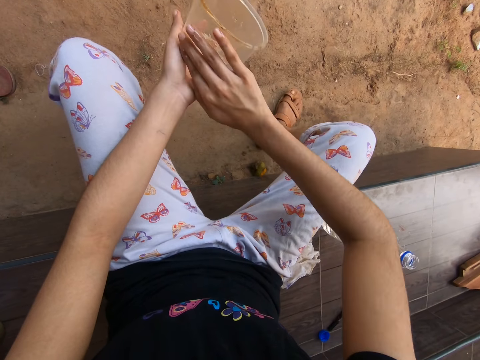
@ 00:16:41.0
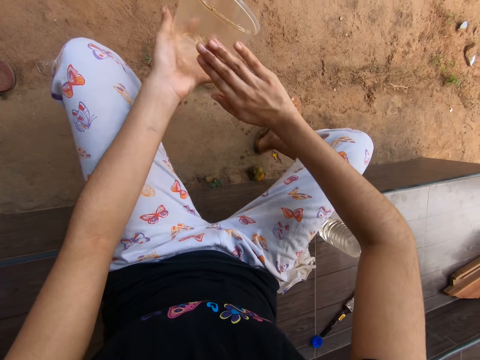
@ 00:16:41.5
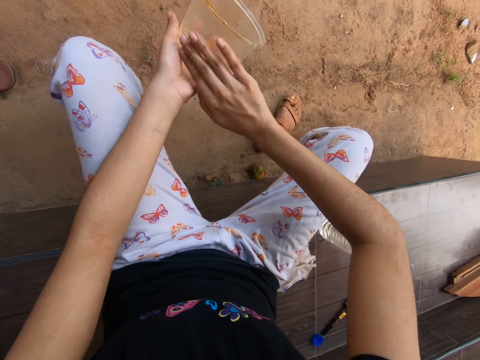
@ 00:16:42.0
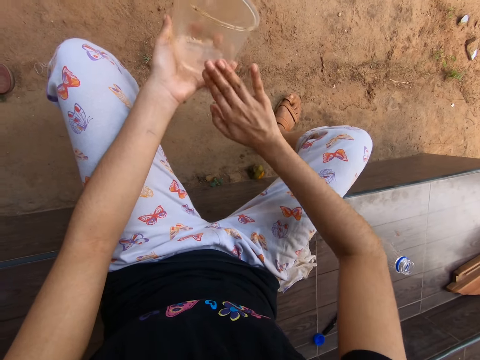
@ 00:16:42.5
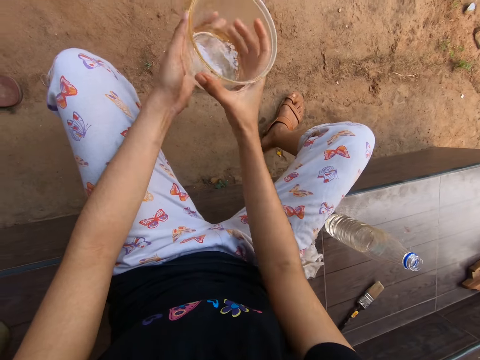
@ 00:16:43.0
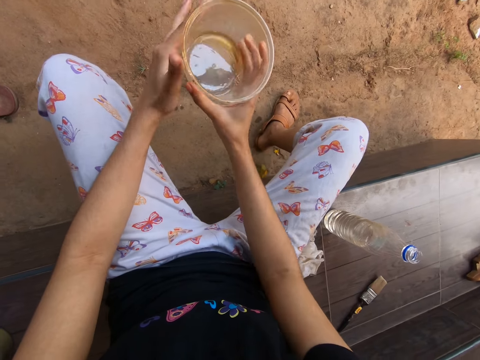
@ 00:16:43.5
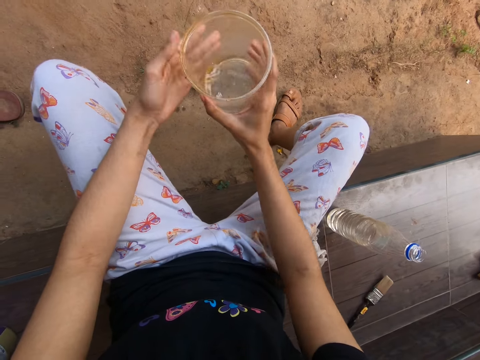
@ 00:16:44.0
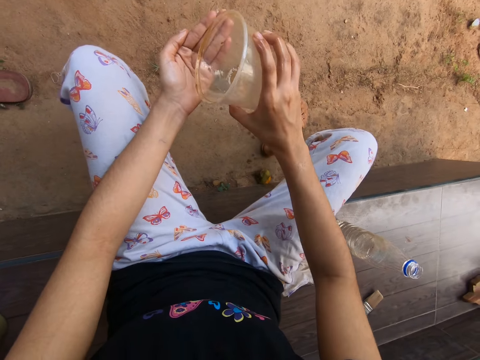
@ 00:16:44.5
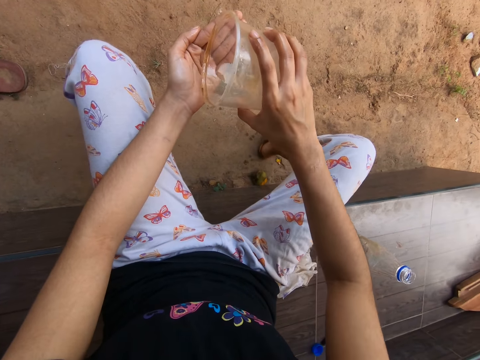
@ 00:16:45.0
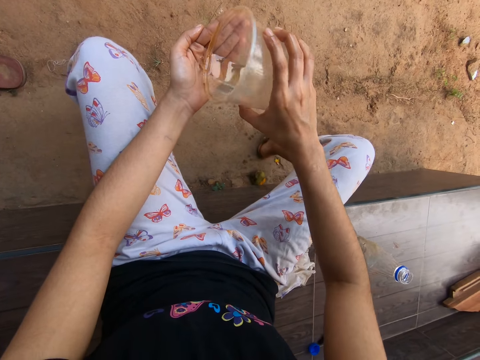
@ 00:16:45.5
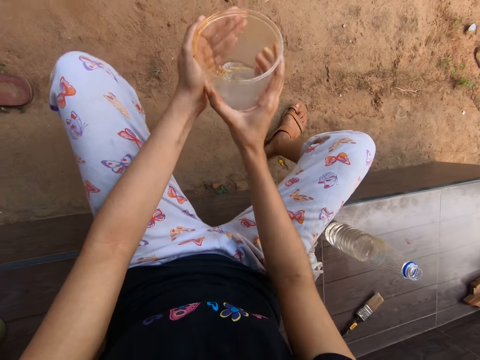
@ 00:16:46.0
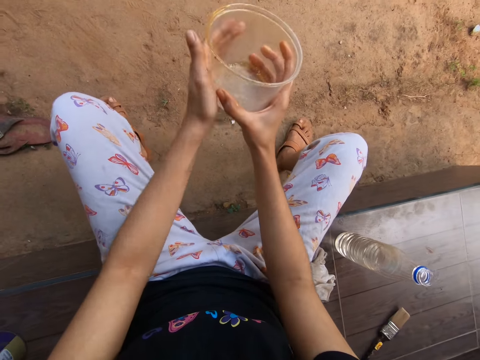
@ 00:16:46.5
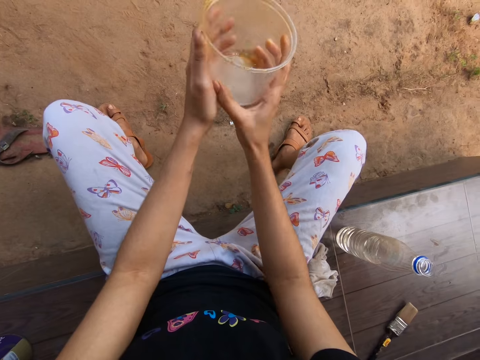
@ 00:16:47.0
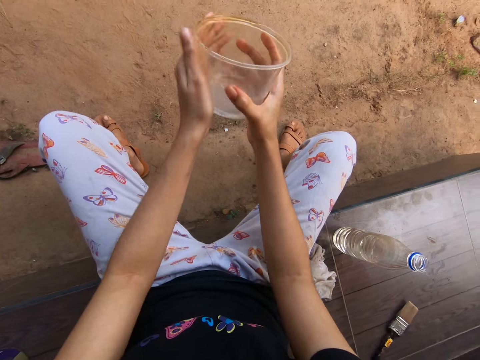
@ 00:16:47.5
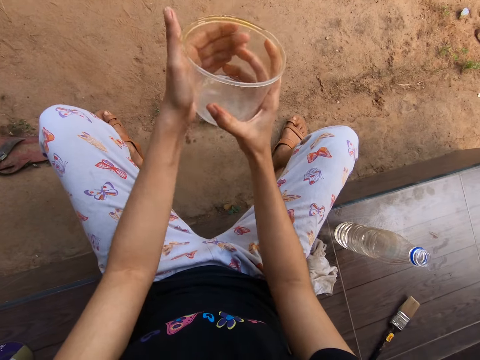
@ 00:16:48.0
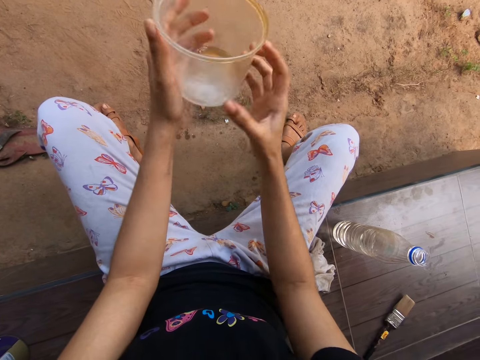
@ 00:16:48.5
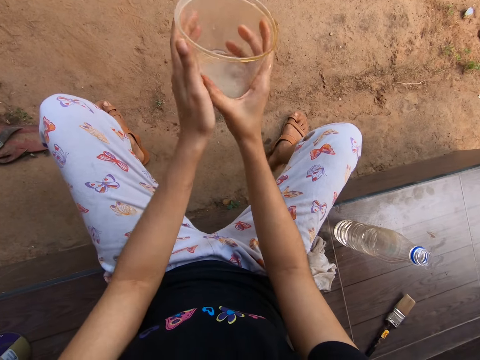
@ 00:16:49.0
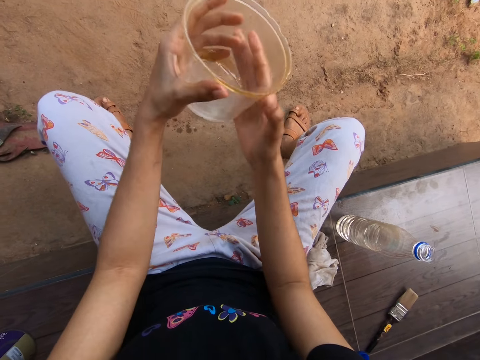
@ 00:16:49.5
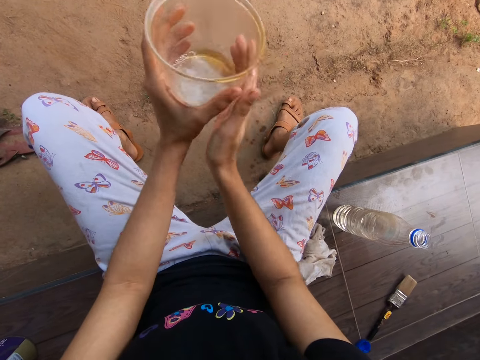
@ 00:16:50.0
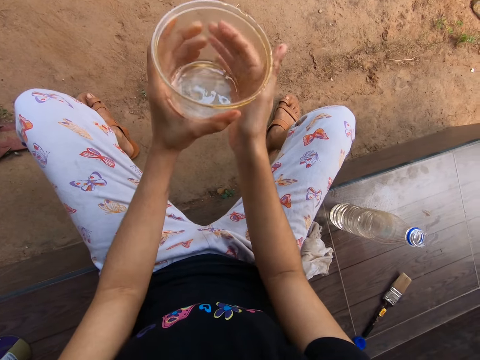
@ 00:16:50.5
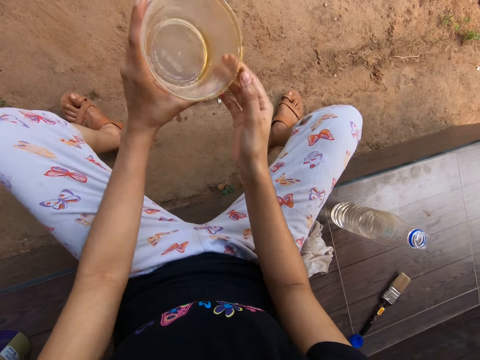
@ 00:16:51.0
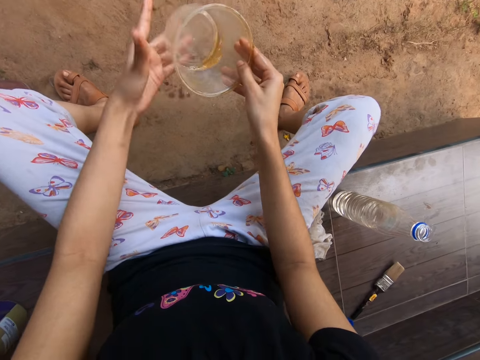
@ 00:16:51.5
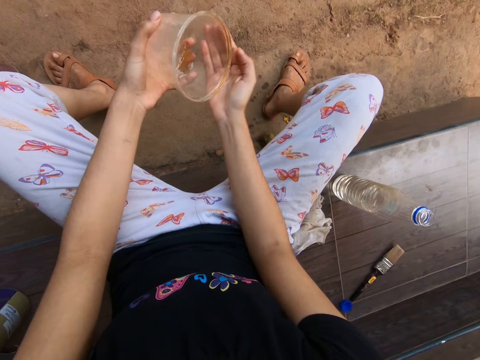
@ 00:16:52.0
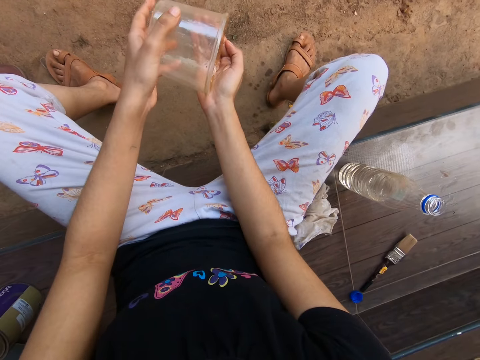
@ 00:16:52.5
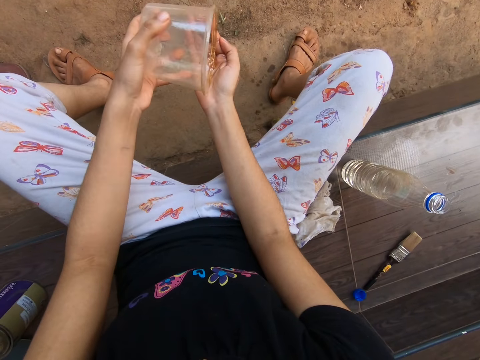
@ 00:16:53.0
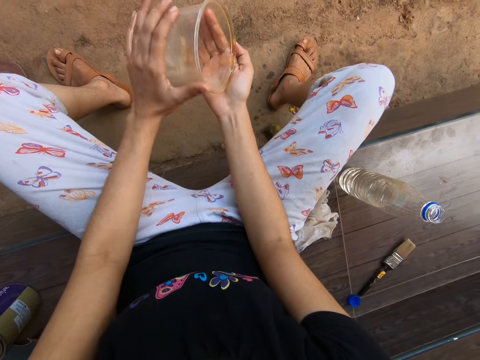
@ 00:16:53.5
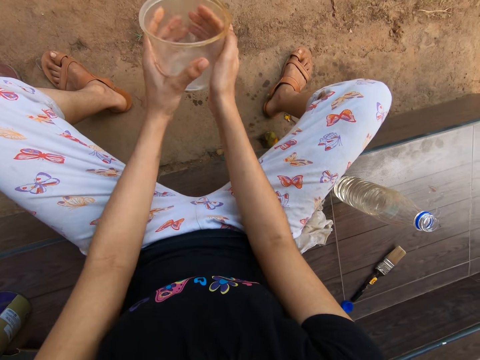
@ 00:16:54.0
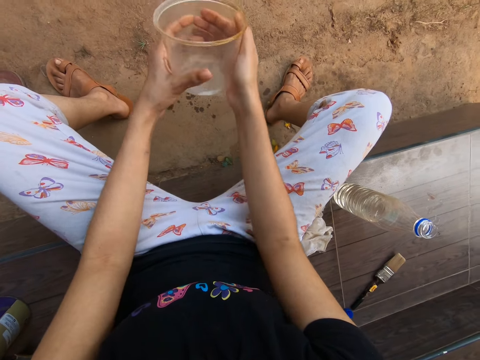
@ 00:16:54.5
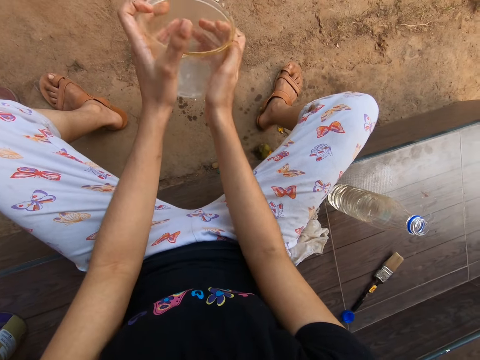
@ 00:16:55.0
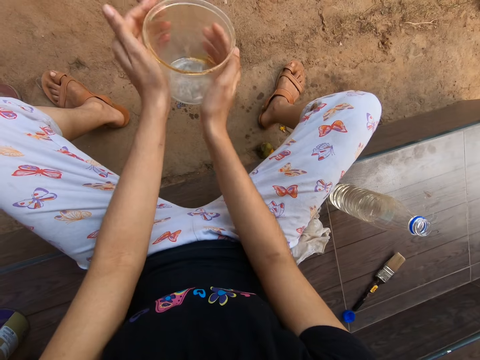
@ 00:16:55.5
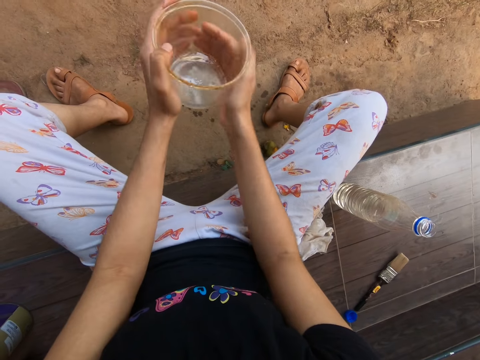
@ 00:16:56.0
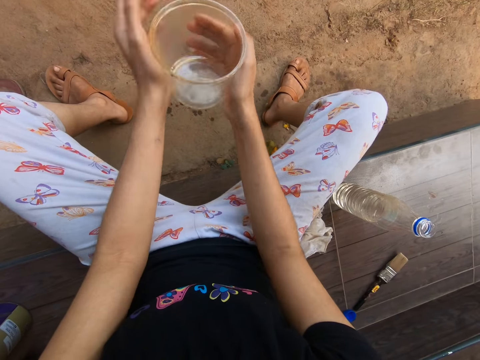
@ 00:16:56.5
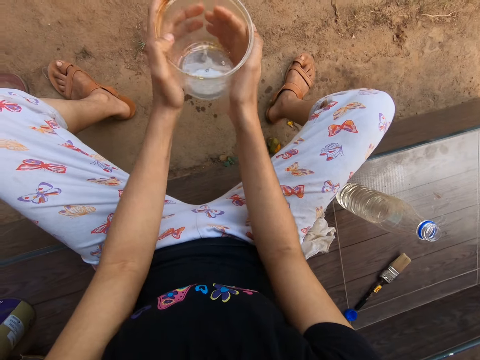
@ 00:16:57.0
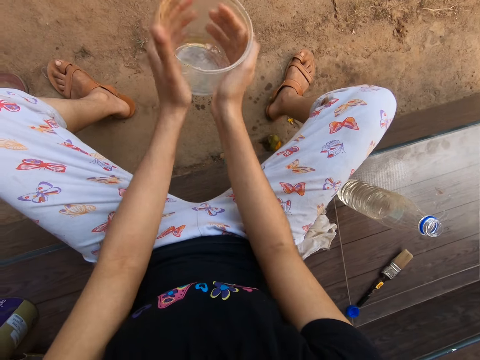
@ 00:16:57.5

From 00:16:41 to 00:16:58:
The camera wearer passes the container in her left hand to her right hand. She pours liquid soap from the container in her right hand in her left hand. She washes the container with both hands with the liquid soap in her left hand. She passes the container in her right hand to her left hand. She pours liquid soap from the container in her left hand in her right hand. She washes the container with both hands with the liquid soap in her left hand.

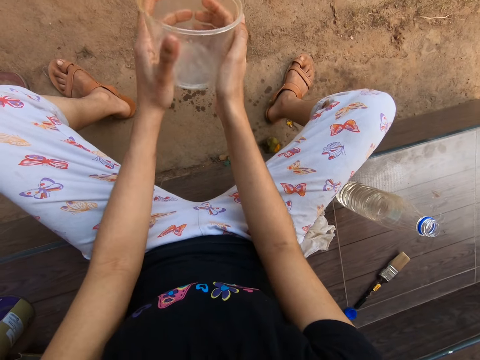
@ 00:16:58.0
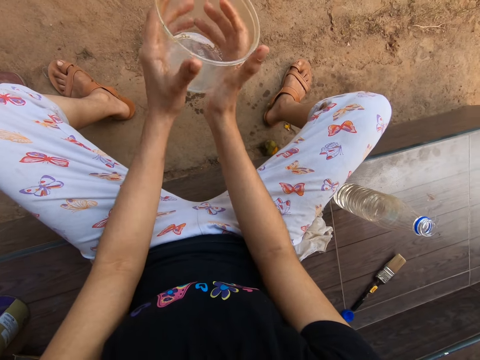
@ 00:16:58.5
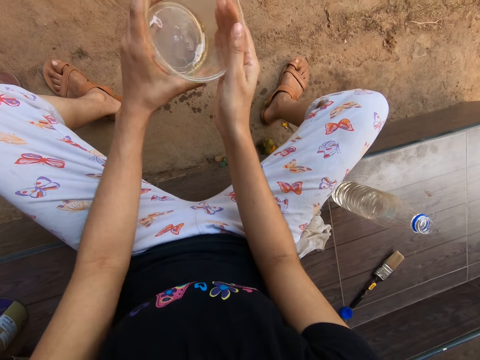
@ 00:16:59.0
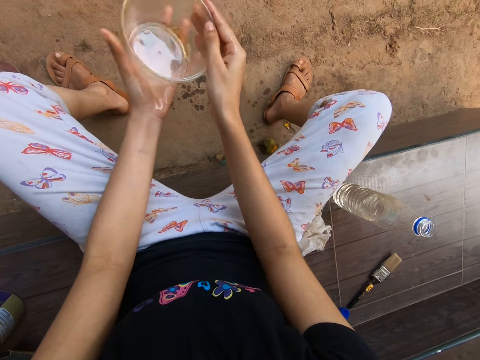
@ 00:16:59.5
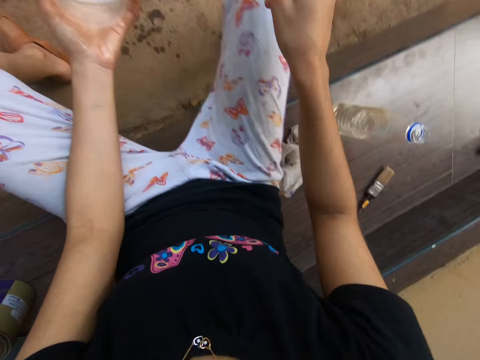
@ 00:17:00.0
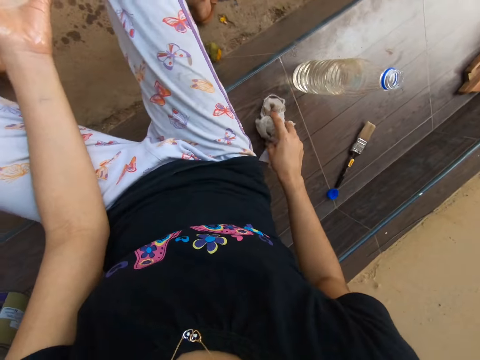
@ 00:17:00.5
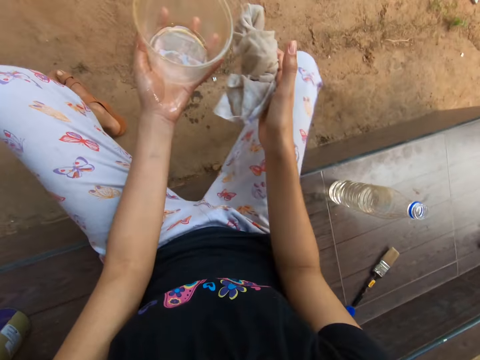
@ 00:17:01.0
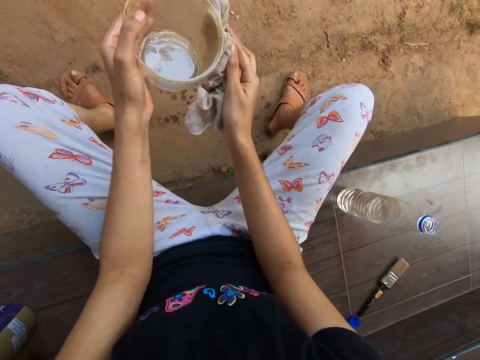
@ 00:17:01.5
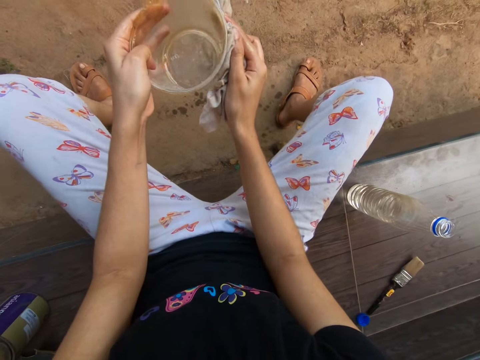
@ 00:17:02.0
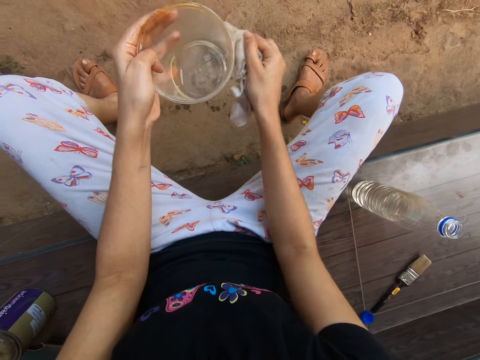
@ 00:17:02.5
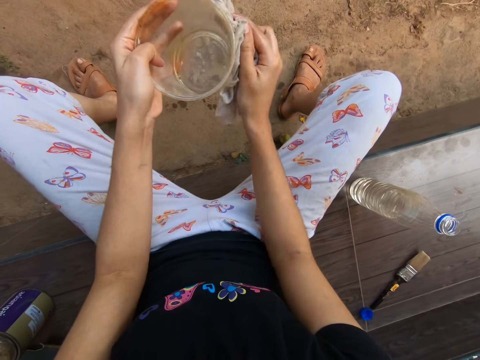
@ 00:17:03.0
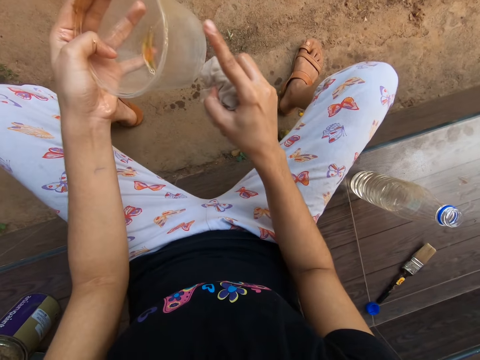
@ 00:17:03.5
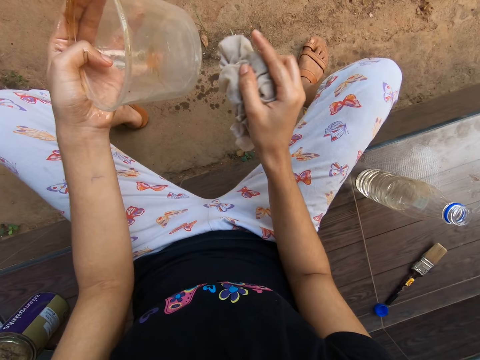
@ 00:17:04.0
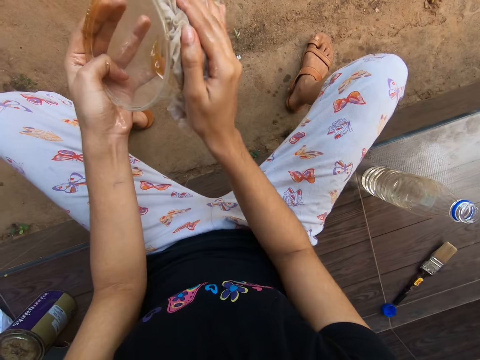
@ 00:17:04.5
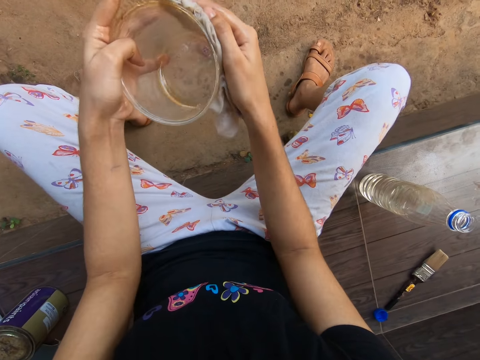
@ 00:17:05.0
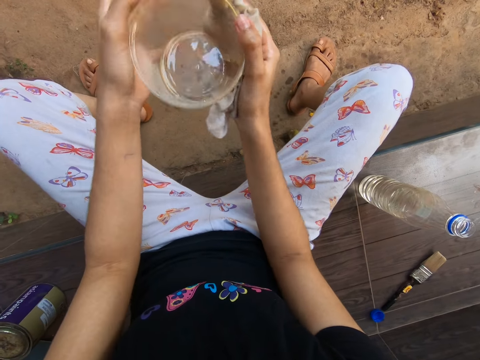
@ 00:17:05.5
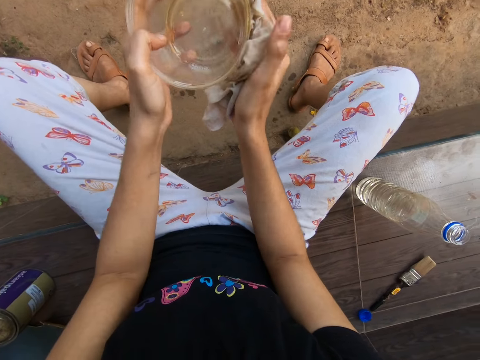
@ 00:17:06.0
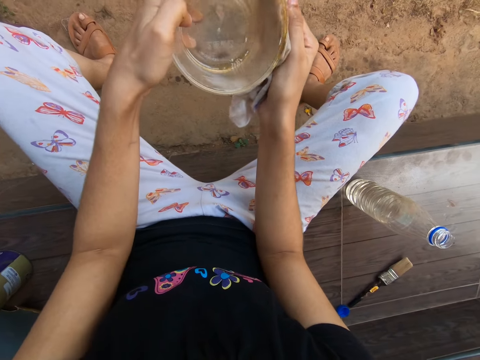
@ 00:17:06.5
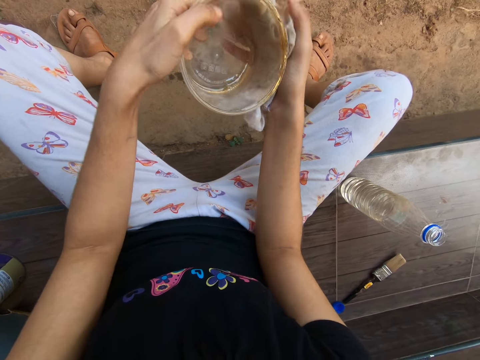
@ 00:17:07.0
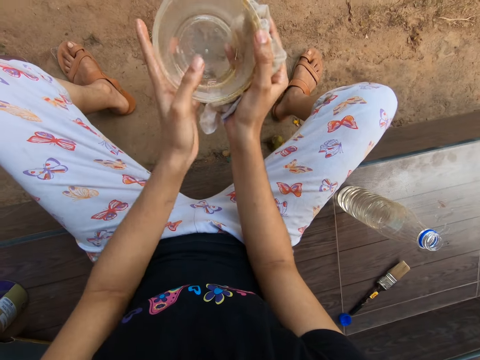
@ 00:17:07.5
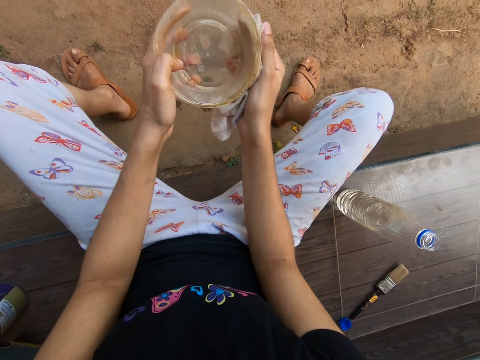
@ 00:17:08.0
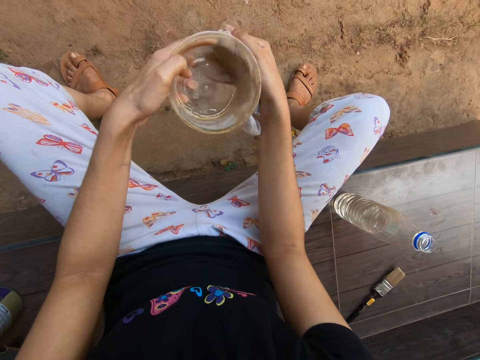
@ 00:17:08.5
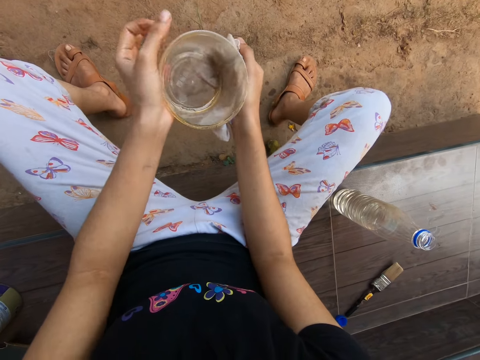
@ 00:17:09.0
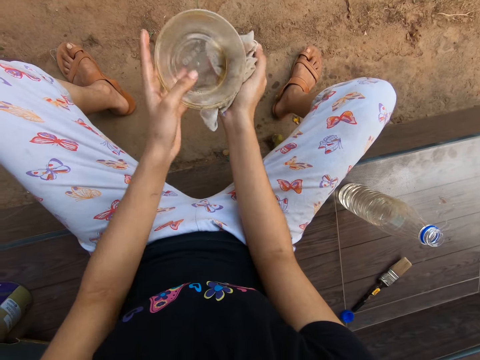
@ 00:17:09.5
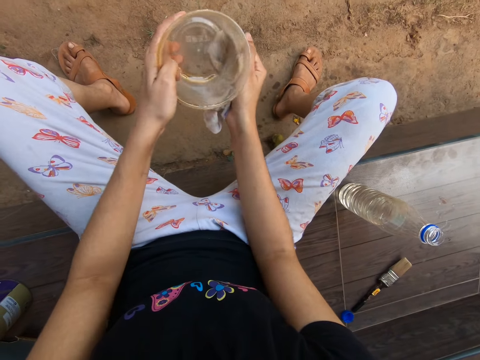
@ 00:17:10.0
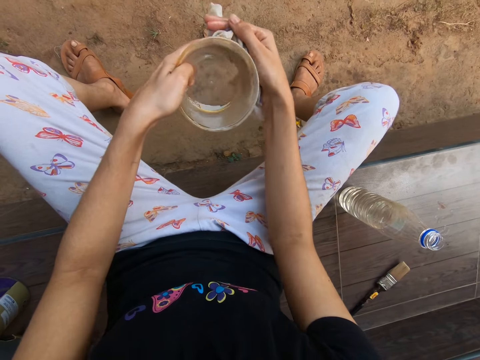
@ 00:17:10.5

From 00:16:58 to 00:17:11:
The camera wearer takes the napkin from the pavement with her right hand. She cleans the container in her left hand with the napkin in her right hand. She rubs the container in her left hand with her right index finger. She cleans the container in her left hand with the napkin in her right hand.
